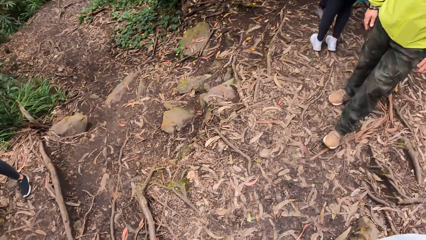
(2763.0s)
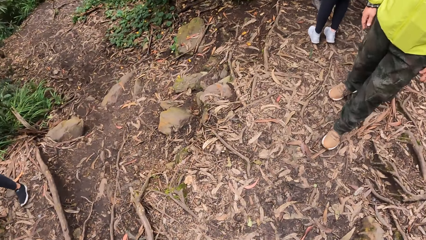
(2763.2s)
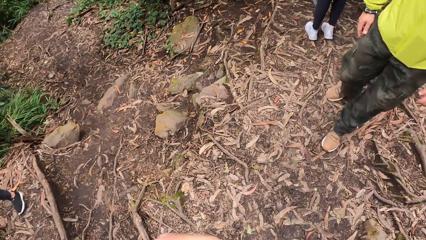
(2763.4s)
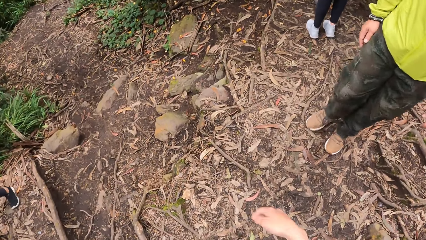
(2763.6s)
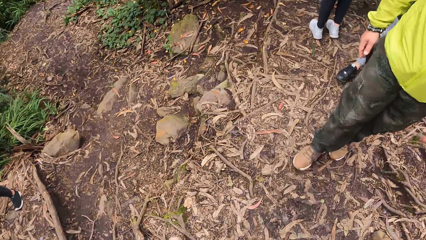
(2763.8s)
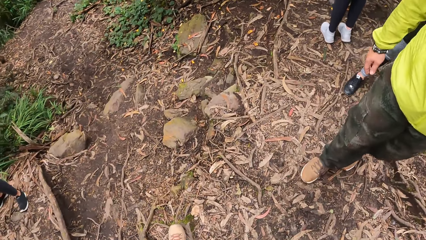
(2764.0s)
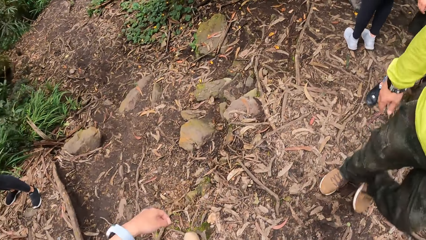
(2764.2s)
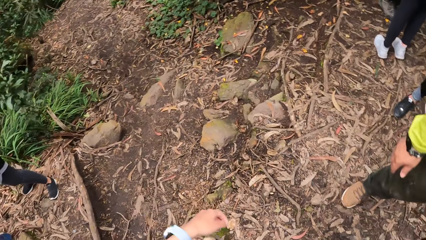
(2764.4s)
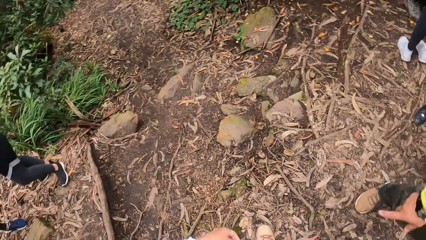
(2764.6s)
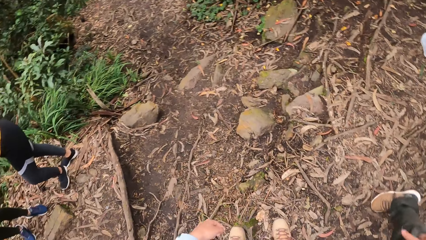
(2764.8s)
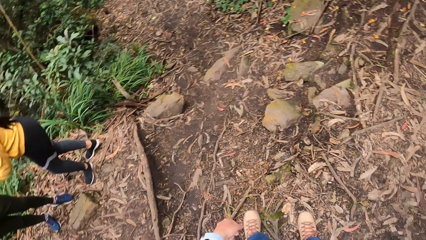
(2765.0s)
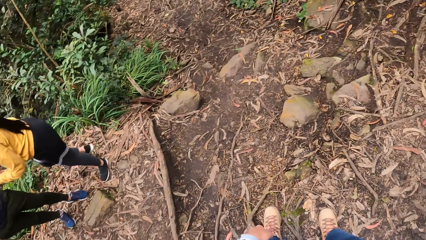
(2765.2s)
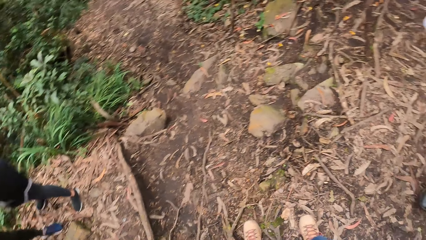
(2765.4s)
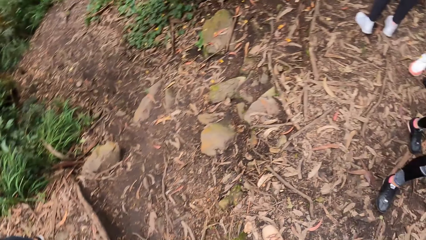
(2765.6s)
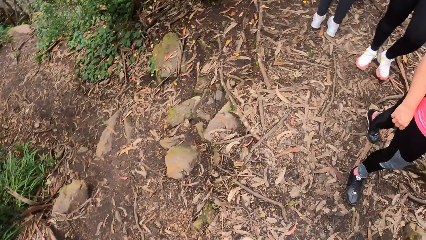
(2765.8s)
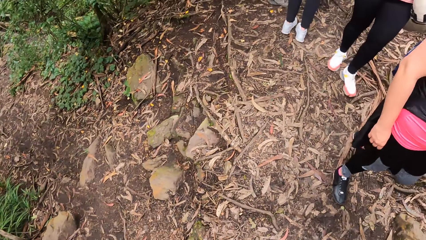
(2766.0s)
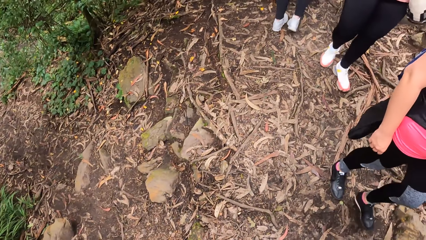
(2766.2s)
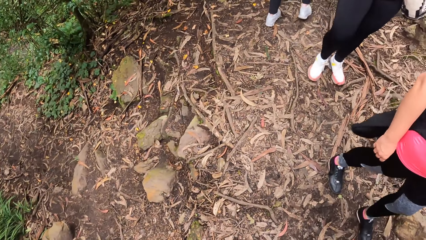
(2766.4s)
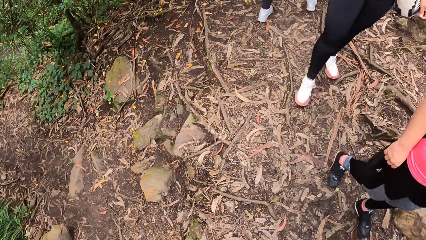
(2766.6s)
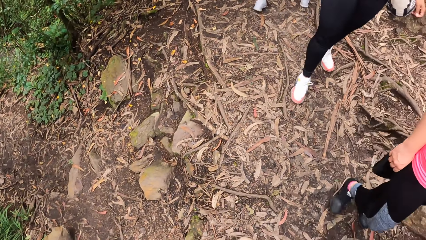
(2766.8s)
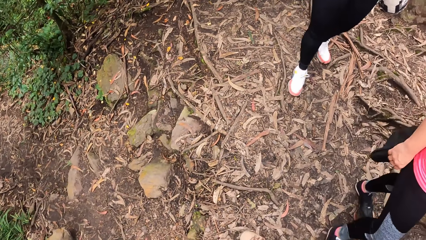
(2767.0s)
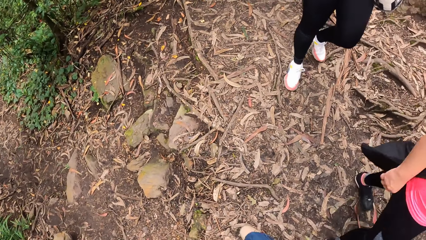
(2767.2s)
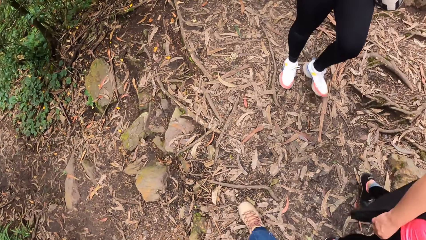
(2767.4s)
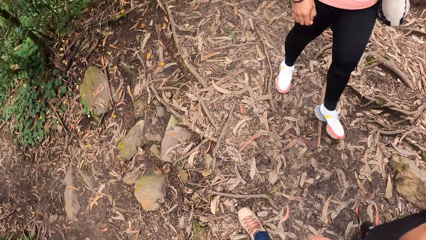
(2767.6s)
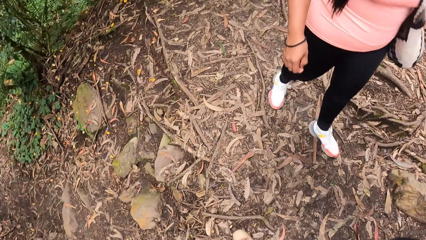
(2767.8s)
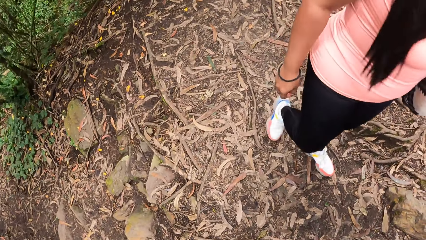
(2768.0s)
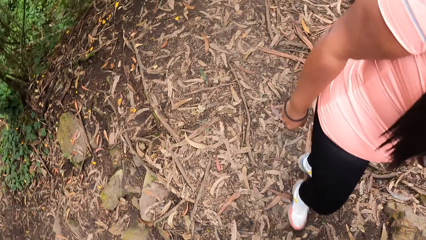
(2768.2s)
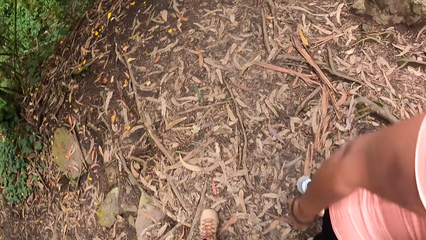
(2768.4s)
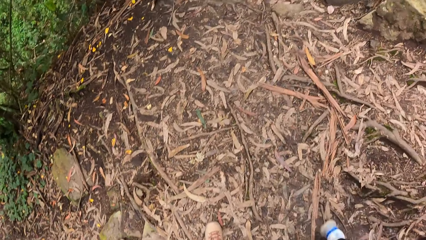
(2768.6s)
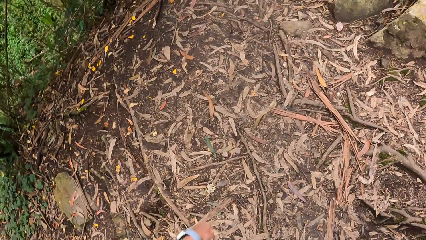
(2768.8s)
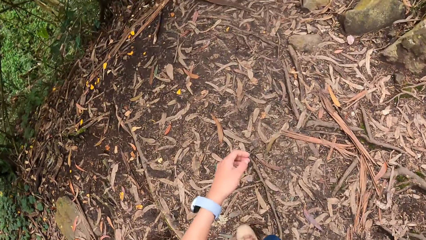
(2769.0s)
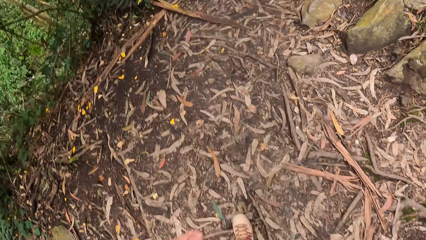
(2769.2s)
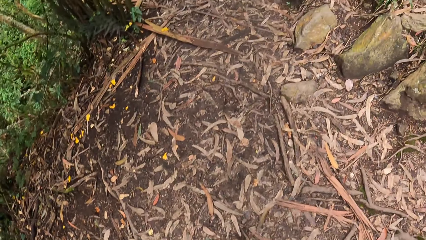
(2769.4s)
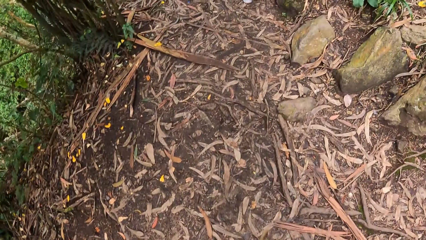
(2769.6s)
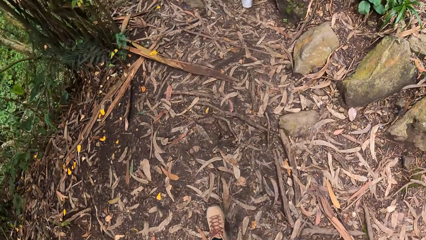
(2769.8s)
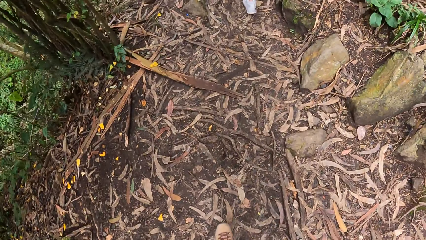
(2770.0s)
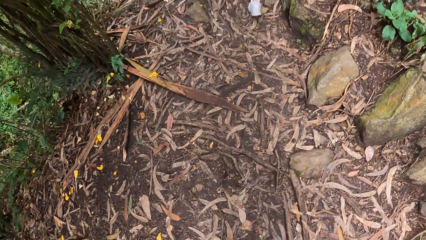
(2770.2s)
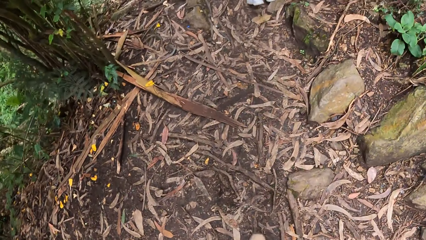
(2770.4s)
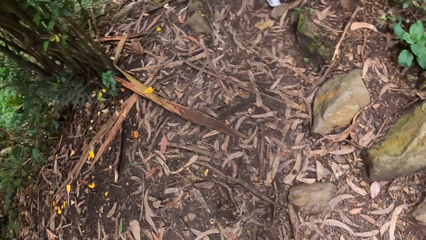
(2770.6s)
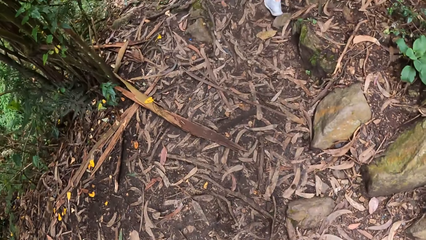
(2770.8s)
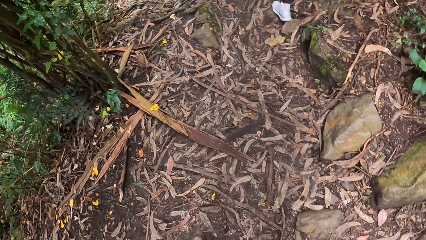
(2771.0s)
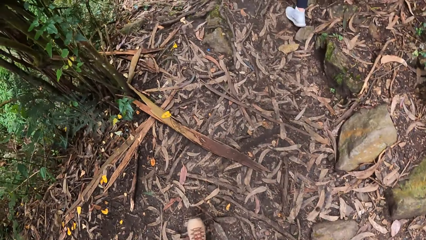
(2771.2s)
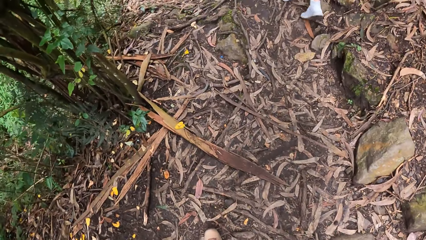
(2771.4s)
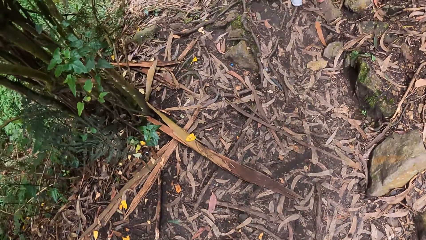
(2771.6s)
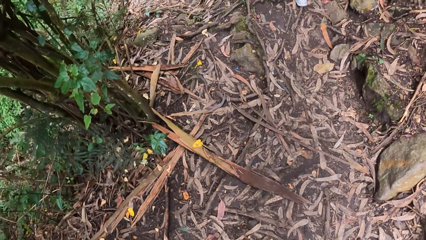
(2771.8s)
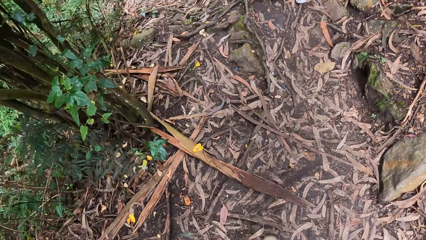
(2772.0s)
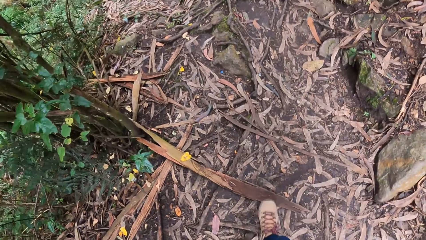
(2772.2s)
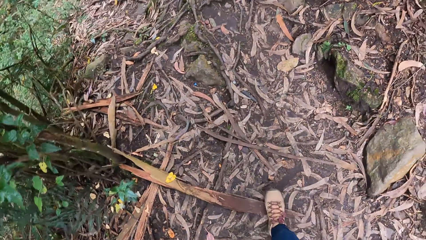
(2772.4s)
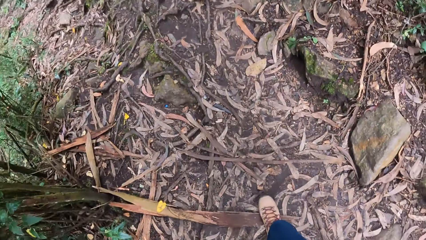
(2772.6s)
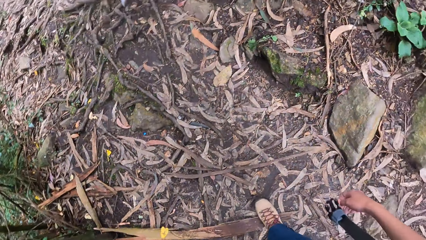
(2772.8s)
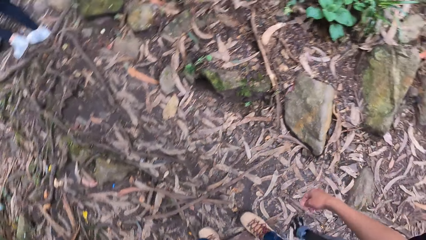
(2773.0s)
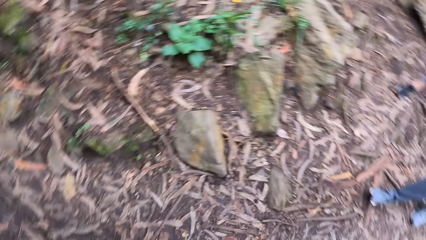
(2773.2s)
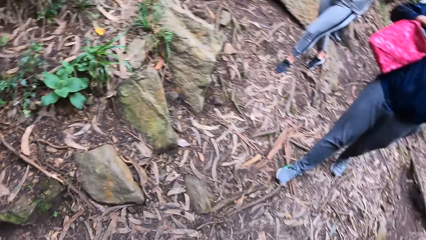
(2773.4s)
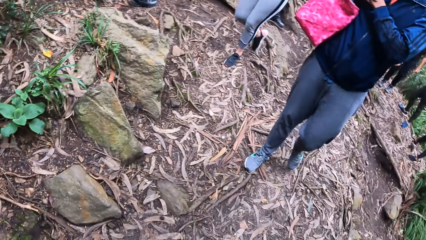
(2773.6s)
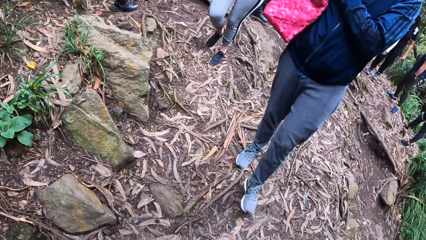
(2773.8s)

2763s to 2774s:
The camera wearer moves a hand. They look around the street. They walk around the street.

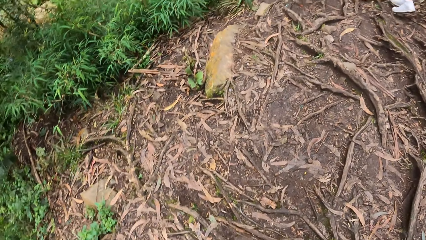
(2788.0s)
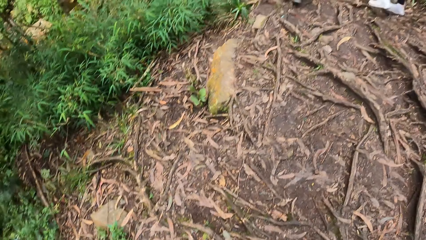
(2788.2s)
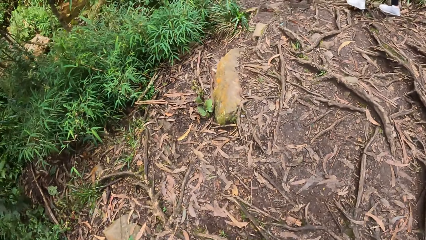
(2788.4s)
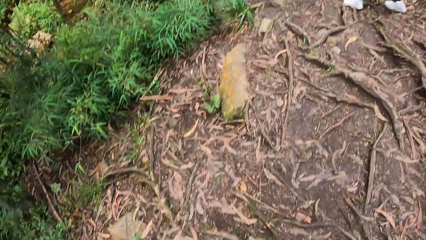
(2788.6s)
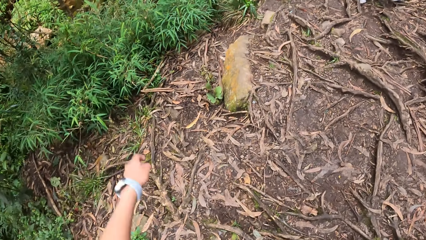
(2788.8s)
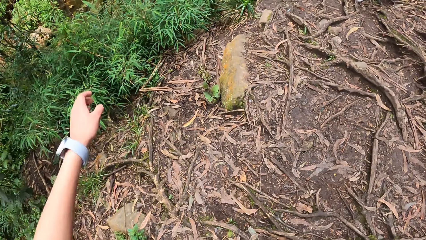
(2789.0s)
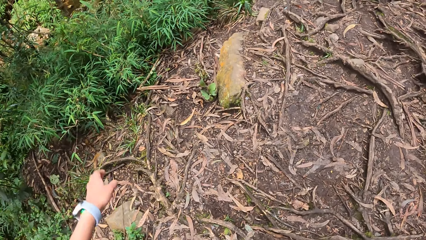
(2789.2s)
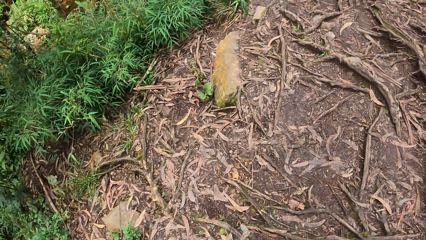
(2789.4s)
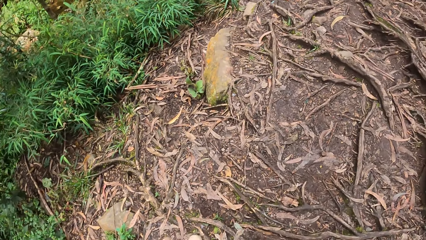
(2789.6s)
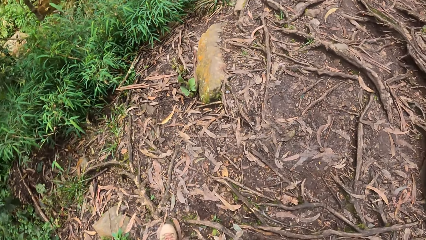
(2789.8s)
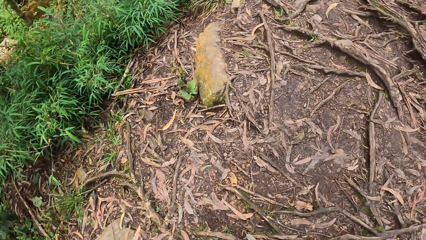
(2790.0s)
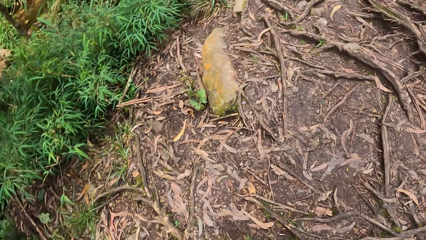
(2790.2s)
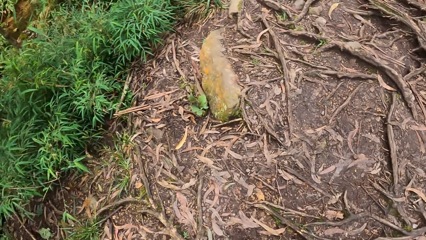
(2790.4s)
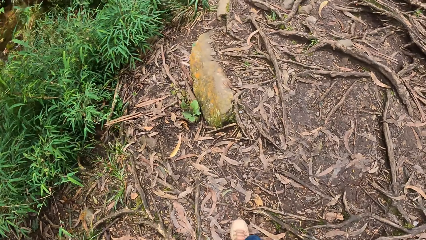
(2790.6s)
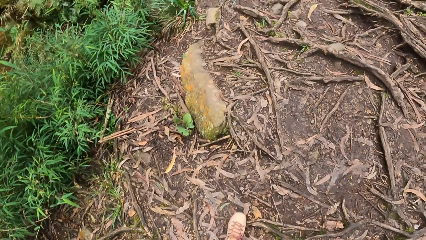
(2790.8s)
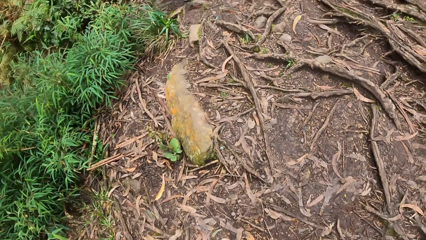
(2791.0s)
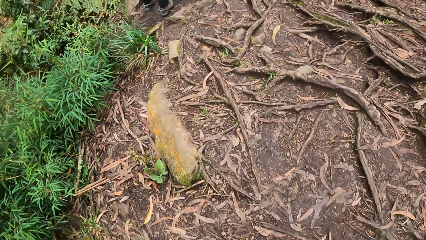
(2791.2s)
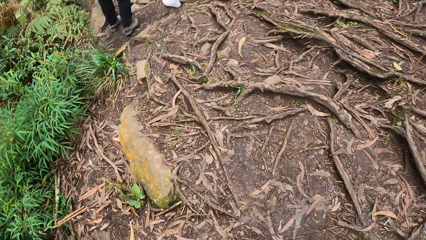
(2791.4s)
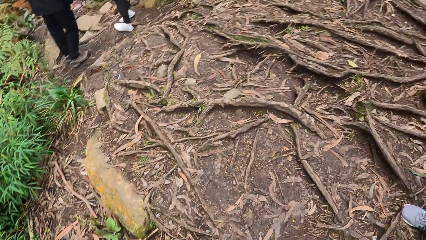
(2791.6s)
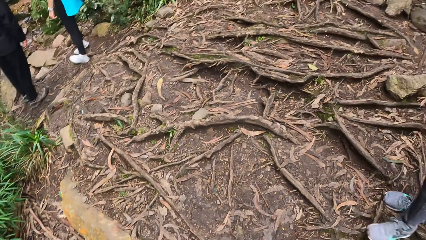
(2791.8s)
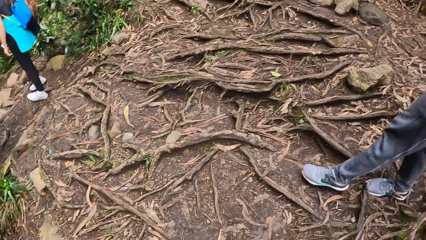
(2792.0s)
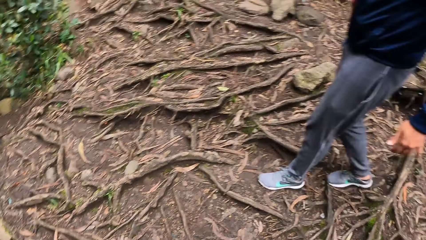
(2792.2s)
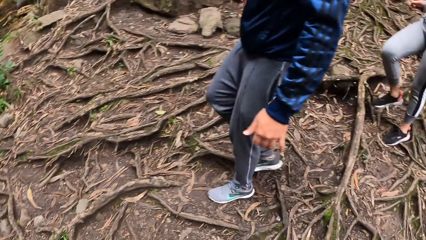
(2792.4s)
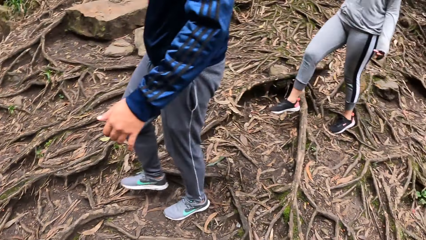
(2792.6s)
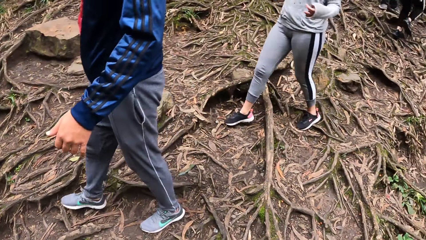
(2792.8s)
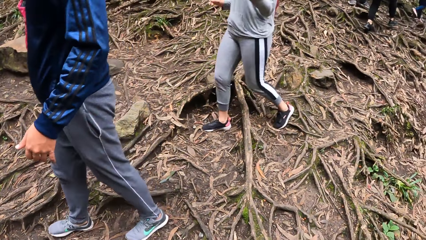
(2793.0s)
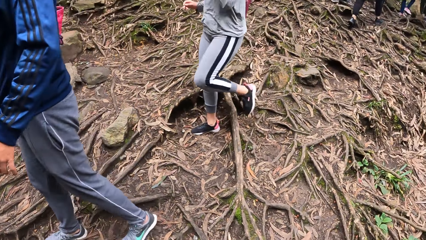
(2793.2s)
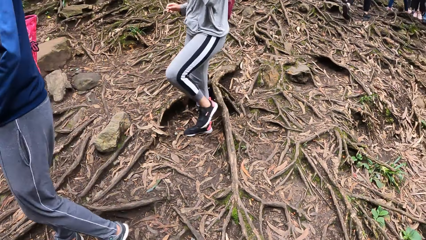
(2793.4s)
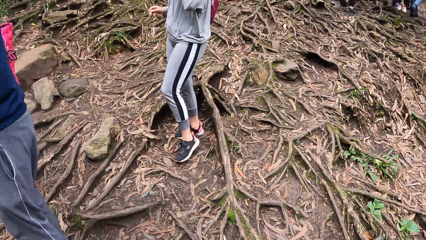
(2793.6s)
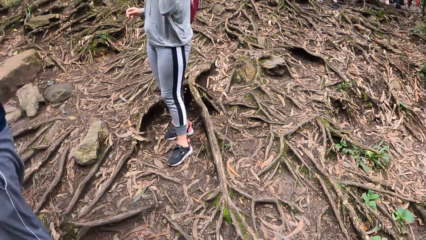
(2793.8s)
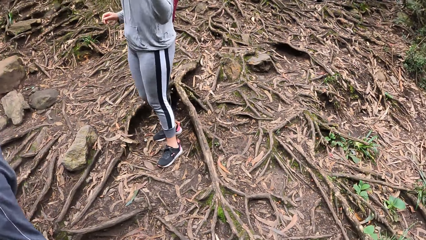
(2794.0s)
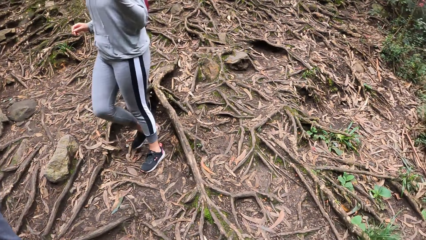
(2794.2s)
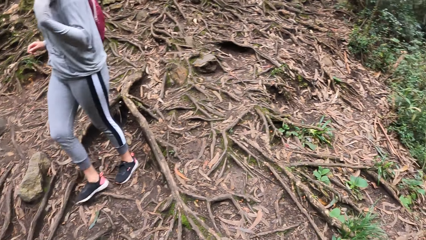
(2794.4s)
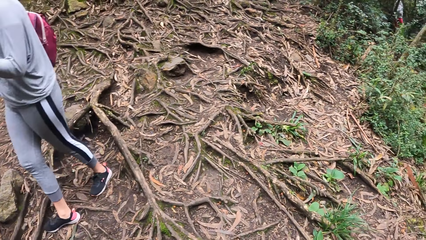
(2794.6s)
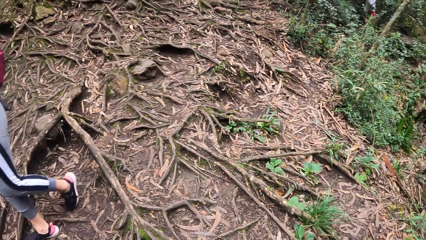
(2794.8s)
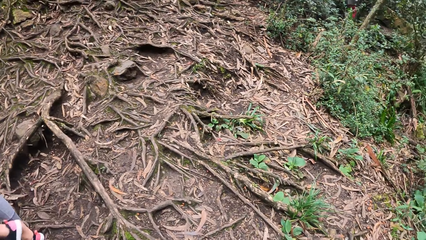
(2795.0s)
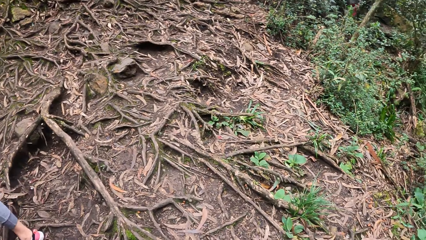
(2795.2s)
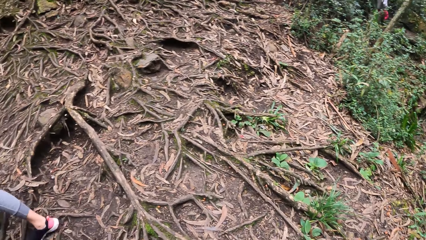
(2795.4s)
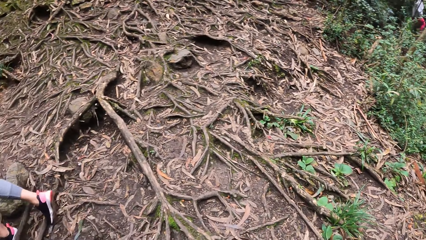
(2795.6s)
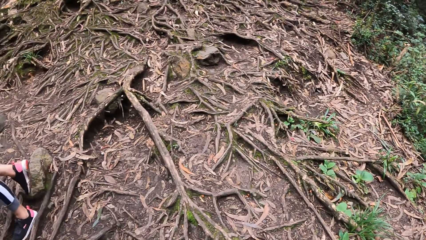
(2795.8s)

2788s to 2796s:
The camera wearer moves a hand. They look around the street.
